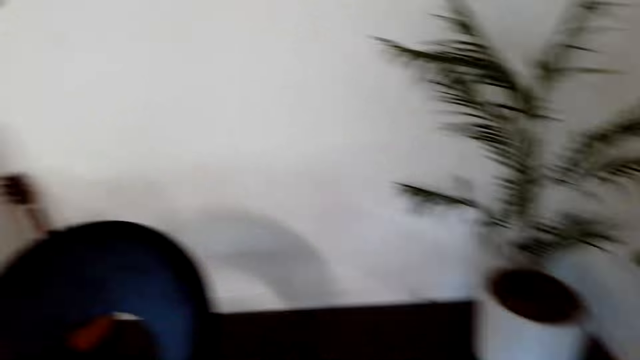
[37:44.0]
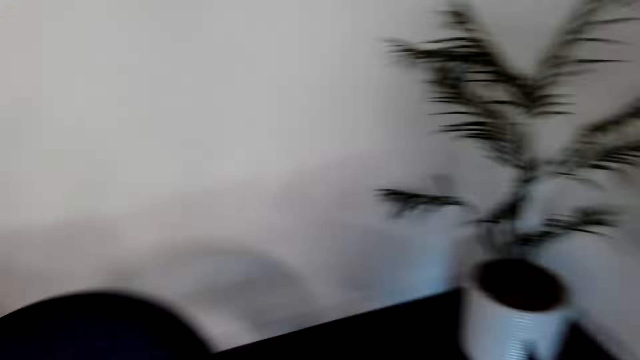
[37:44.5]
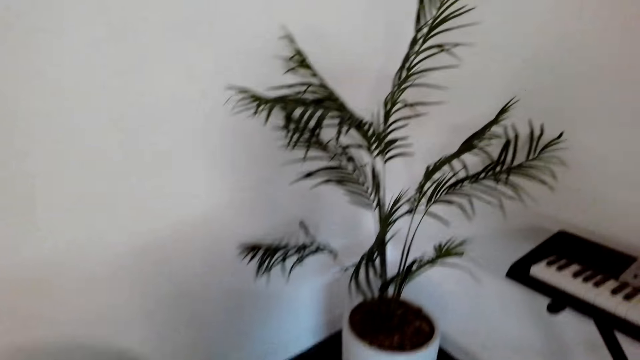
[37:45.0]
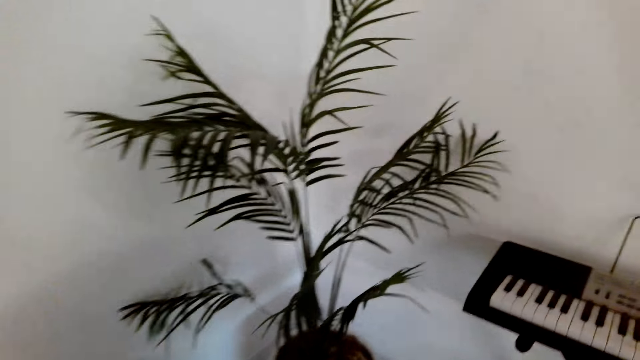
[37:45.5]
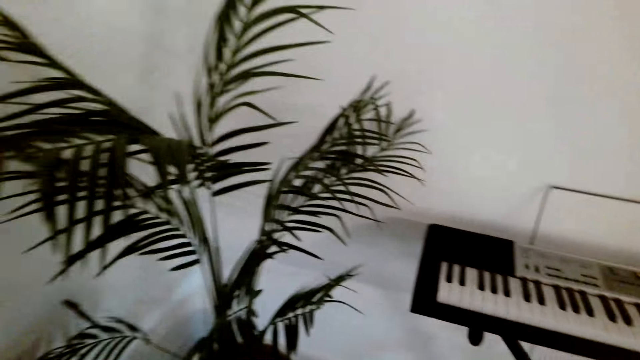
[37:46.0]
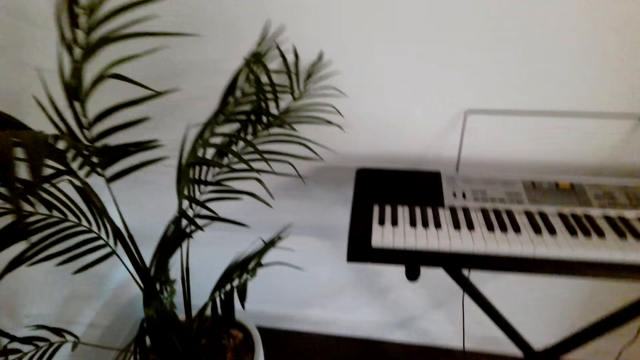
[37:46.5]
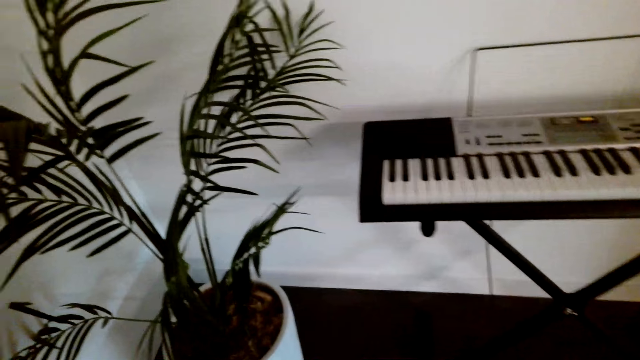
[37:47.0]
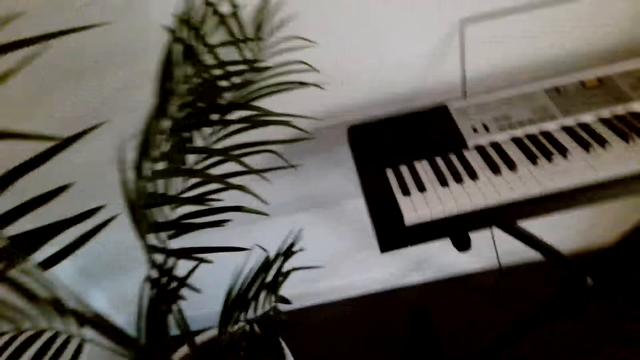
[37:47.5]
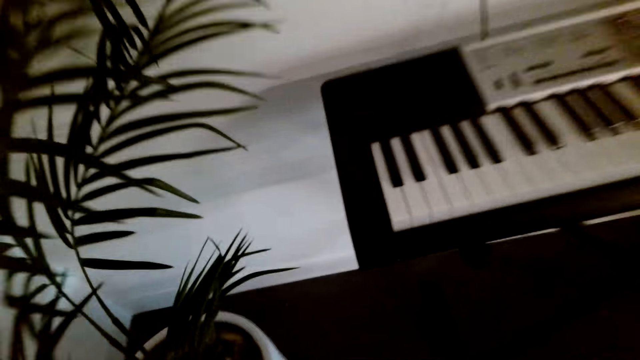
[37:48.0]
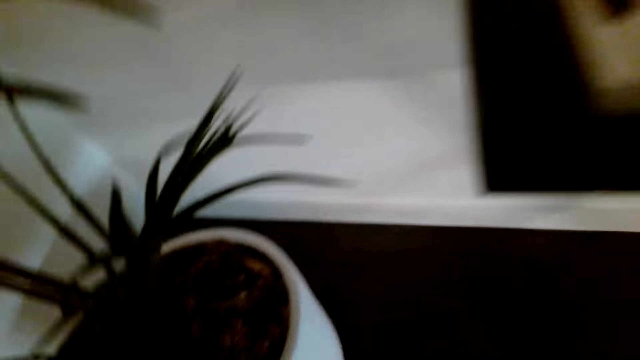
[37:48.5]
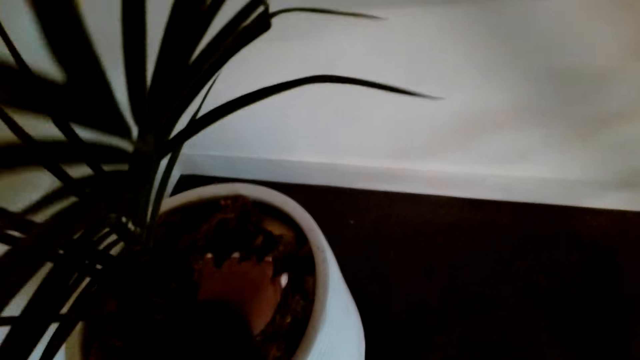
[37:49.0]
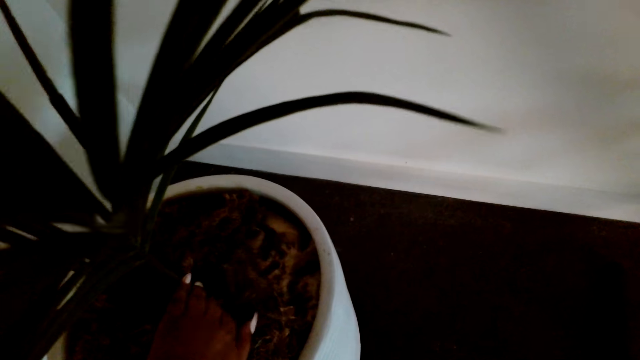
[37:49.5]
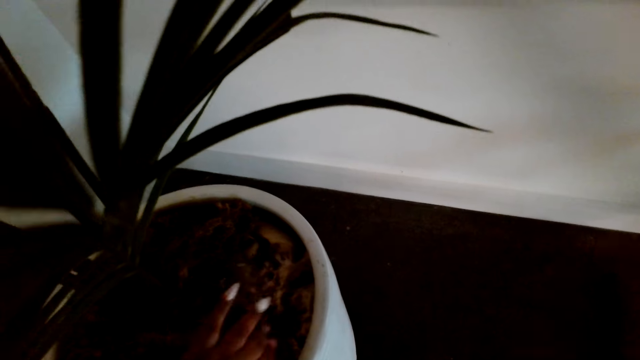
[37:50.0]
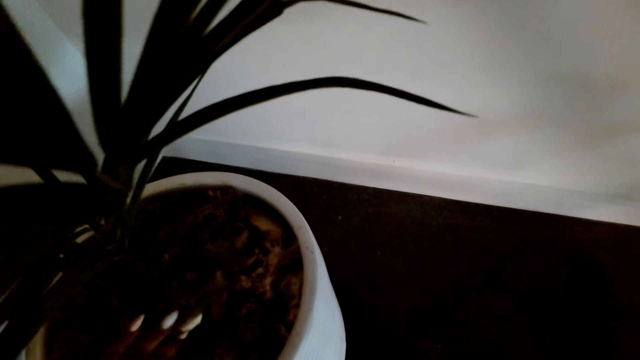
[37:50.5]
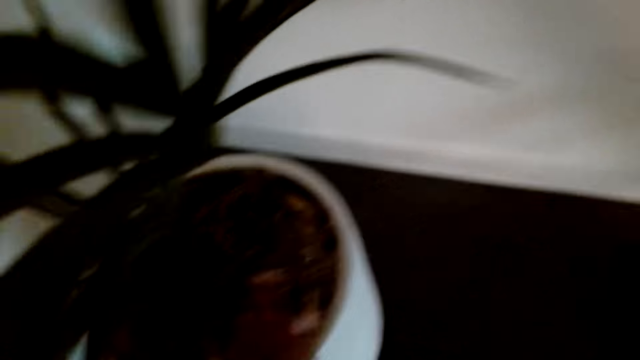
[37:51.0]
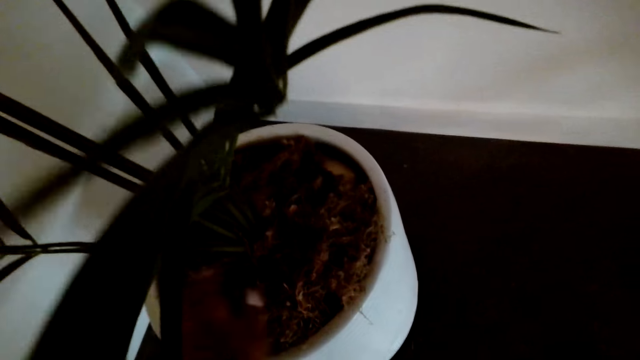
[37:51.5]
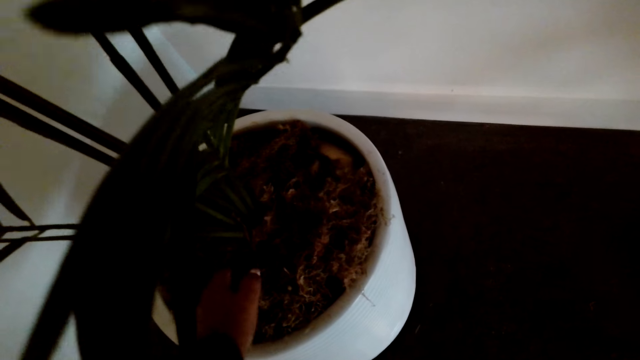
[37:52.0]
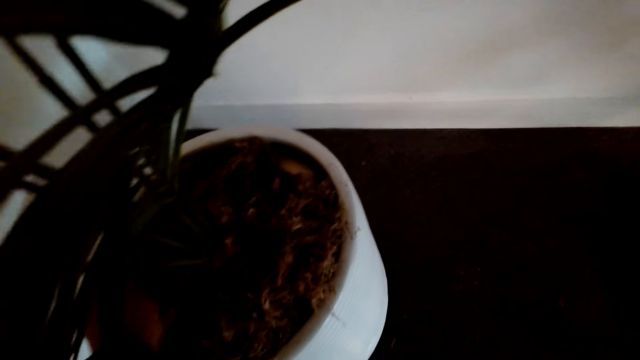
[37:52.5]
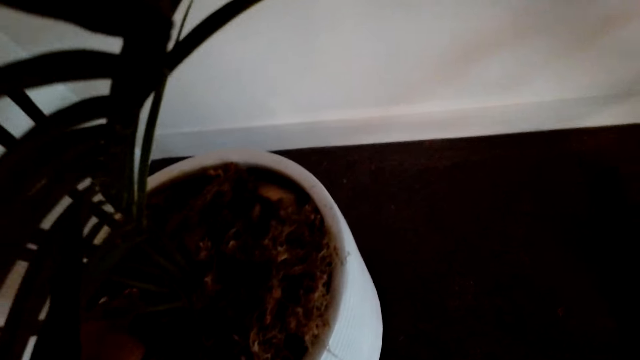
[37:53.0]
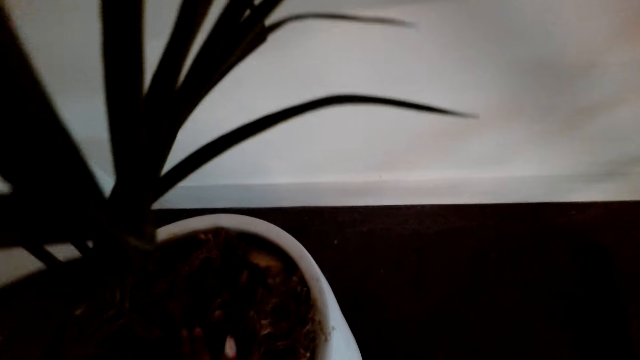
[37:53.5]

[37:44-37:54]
The camera wearer touches the soil in the flower vase.

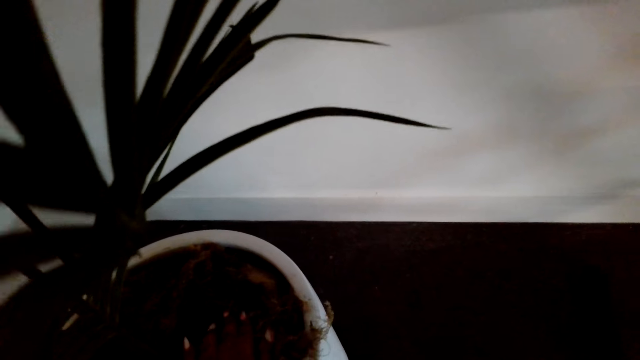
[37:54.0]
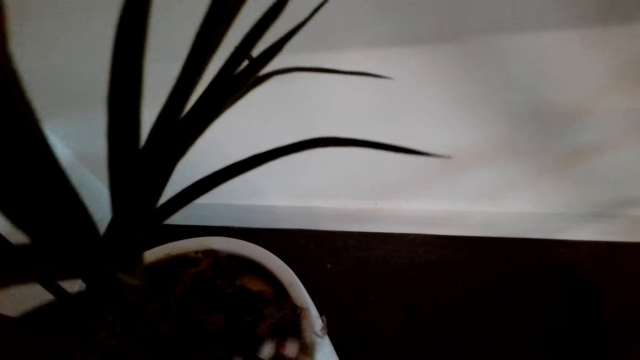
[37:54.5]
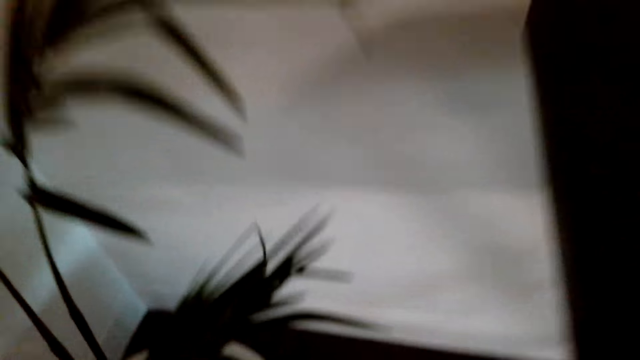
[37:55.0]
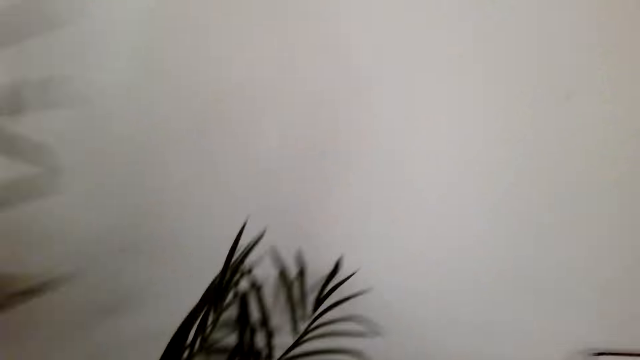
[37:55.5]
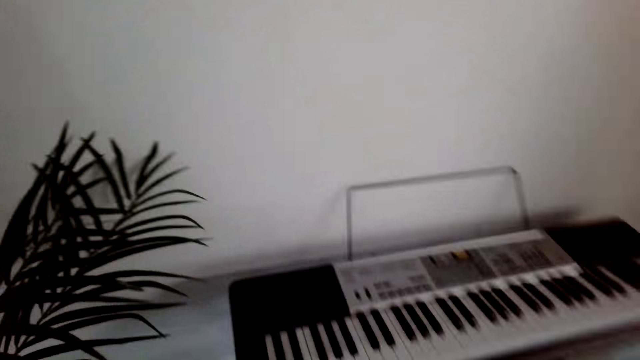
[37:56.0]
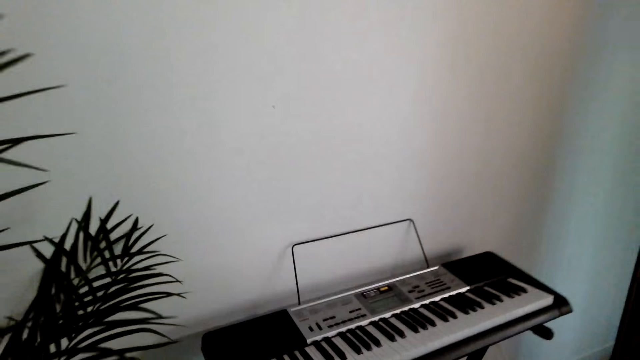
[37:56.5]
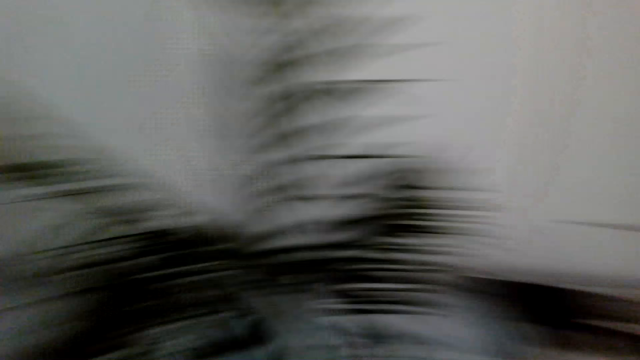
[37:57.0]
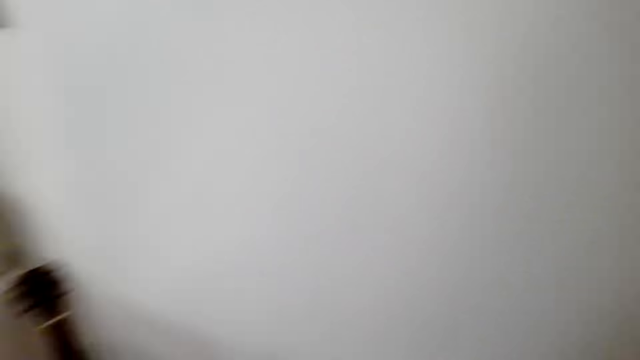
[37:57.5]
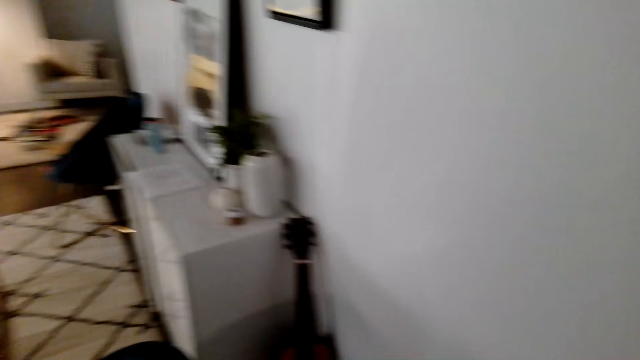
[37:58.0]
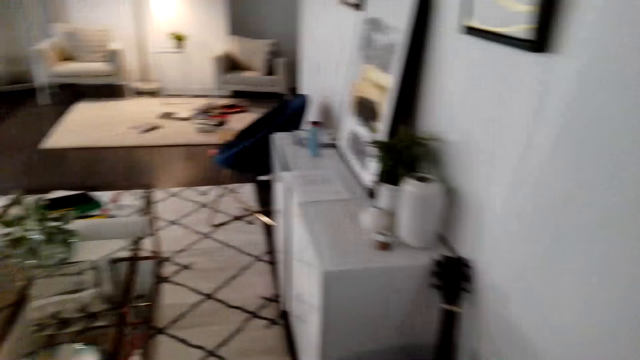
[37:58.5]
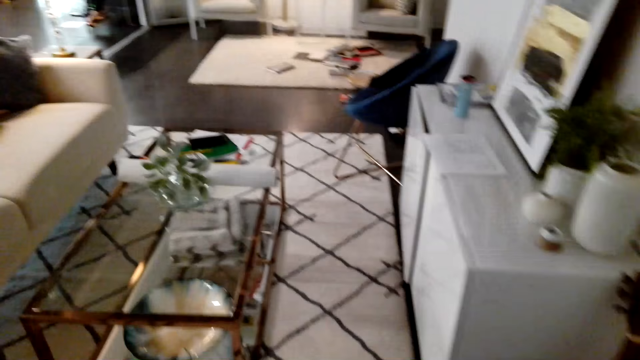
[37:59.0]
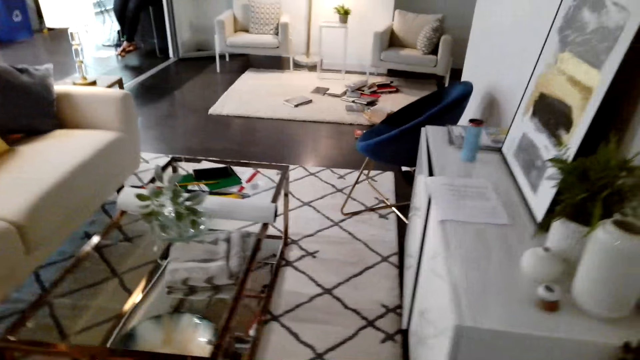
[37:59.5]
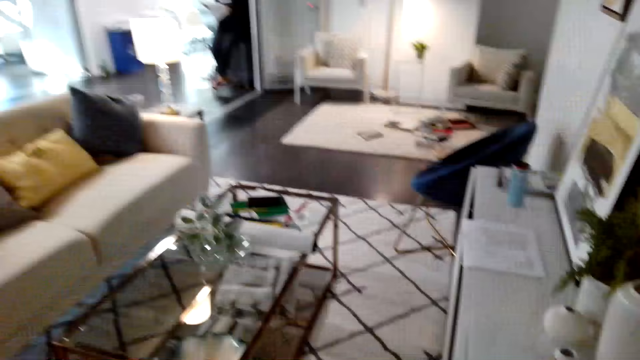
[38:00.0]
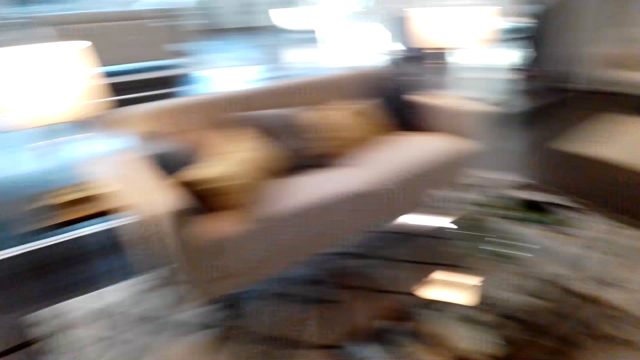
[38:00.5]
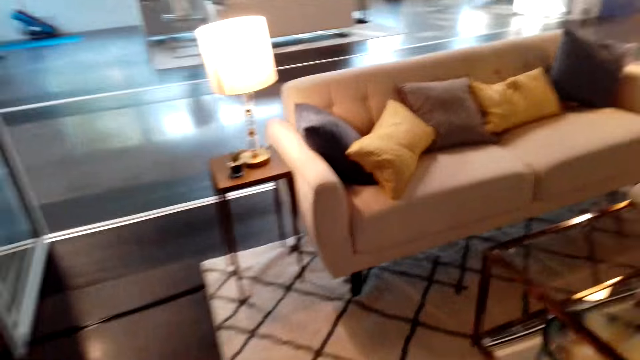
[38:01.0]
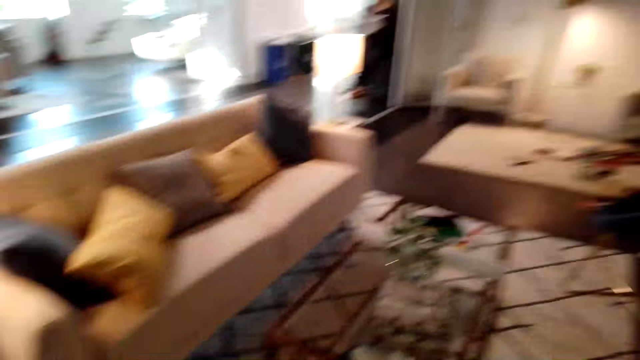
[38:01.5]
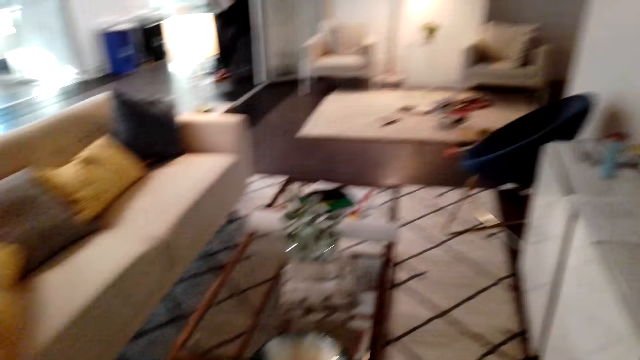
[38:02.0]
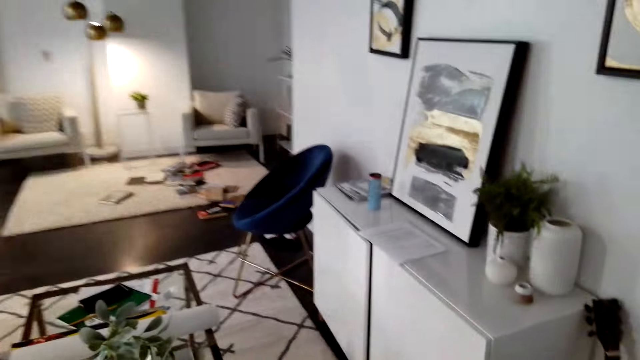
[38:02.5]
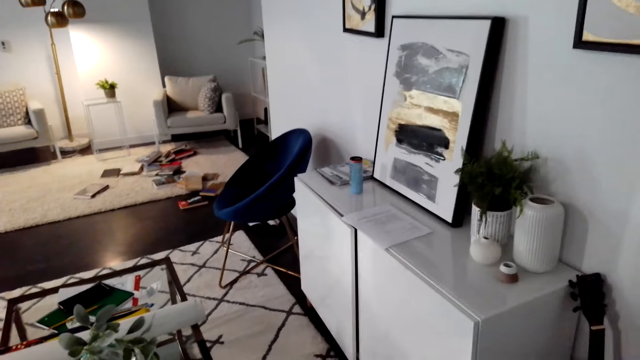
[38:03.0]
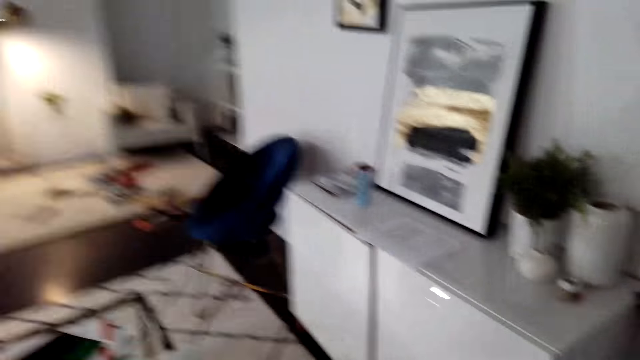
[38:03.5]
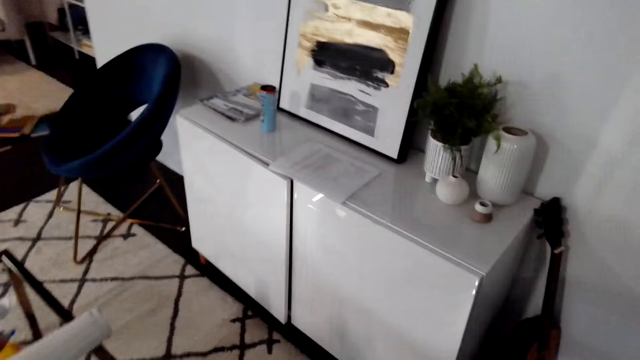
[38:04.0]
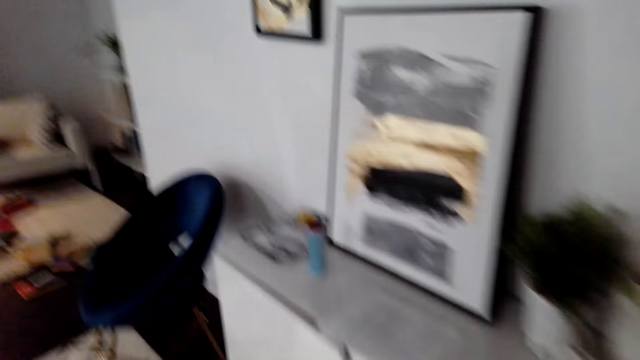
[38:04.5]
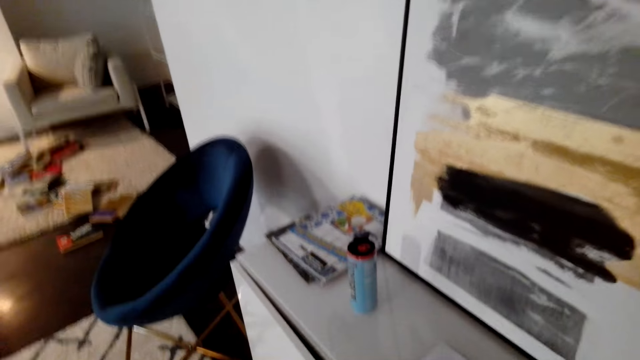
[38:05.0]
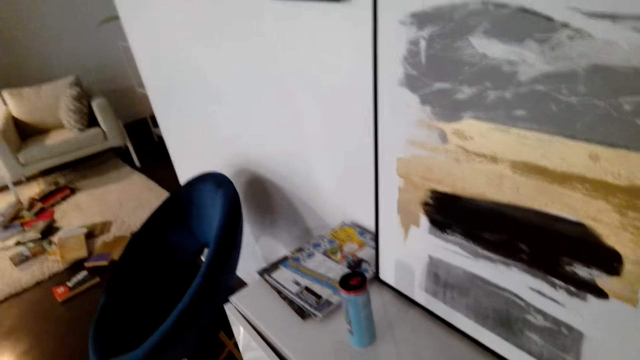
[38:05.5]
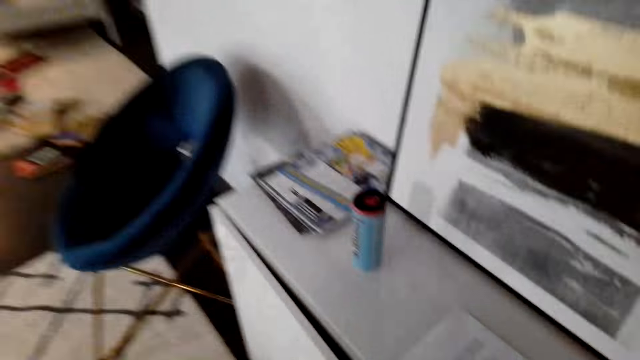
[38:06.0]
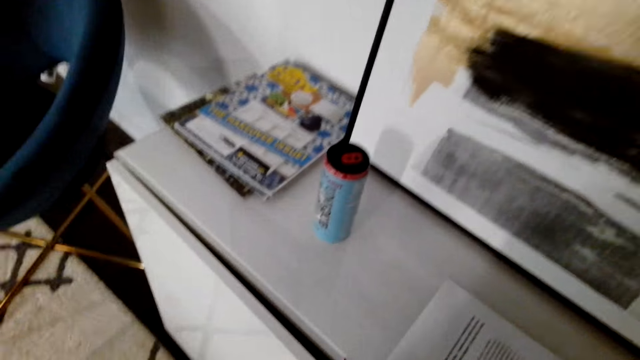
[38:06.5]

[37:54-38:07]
The camera wearer walks in the living room. They open the cupboard.
